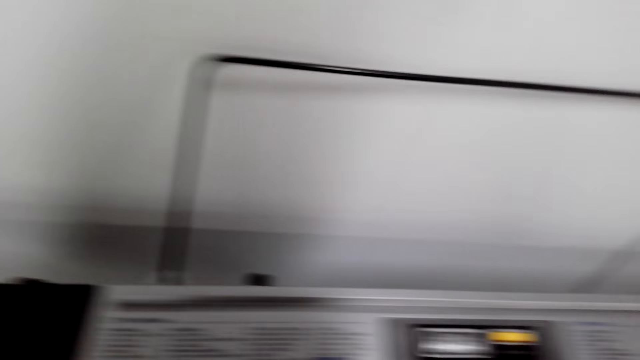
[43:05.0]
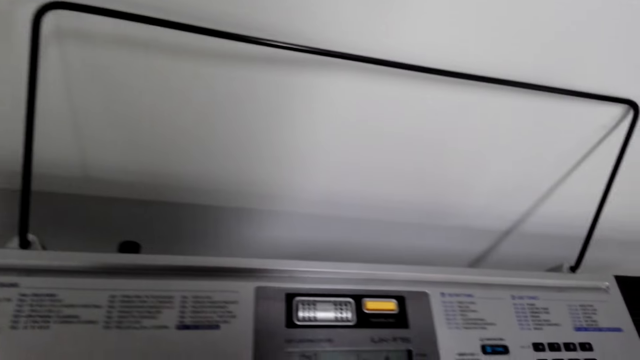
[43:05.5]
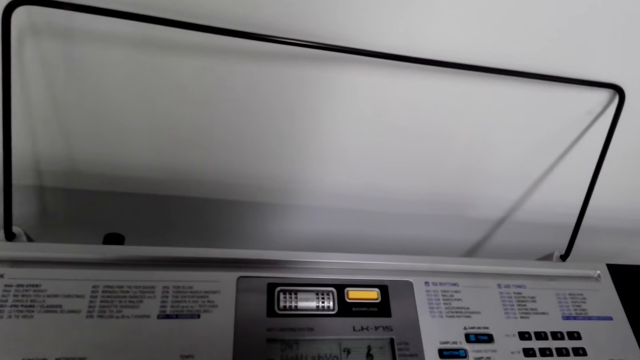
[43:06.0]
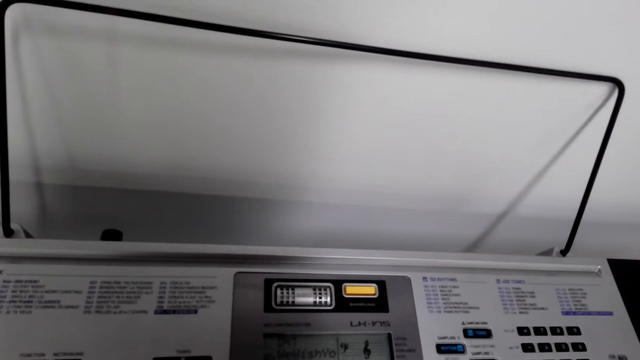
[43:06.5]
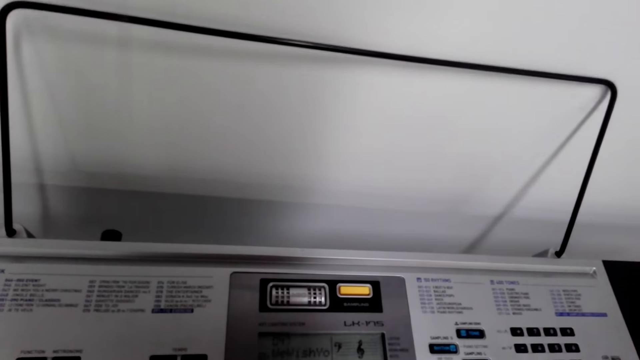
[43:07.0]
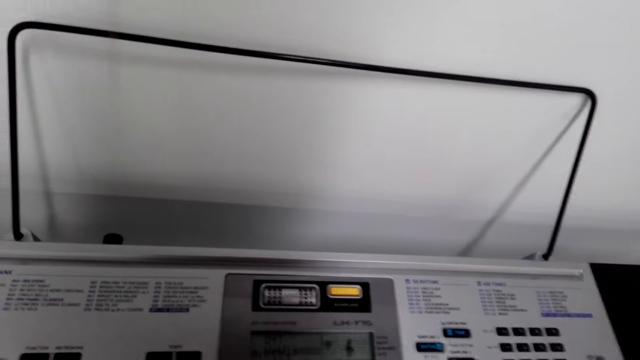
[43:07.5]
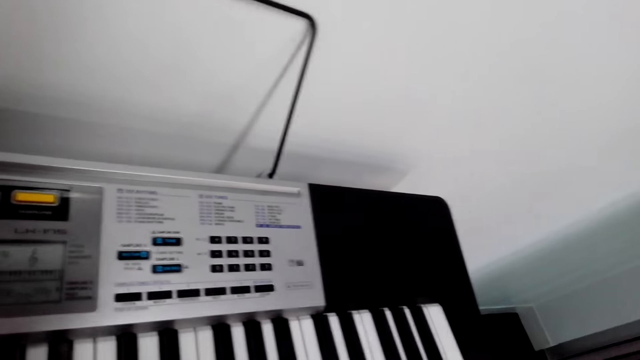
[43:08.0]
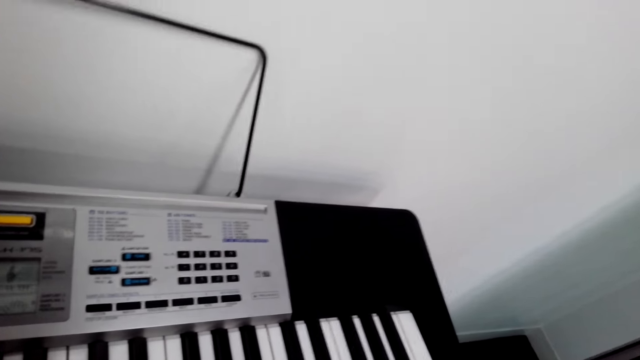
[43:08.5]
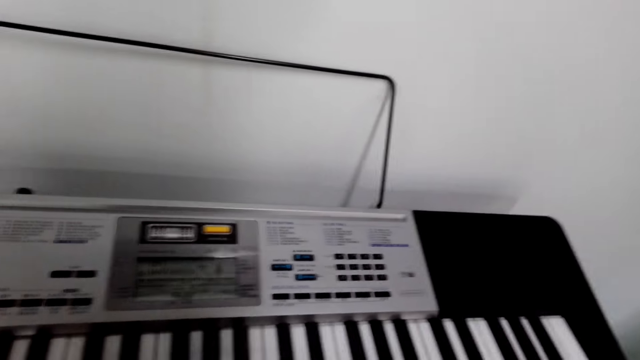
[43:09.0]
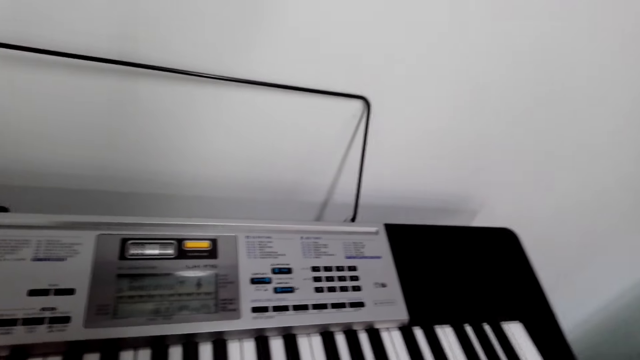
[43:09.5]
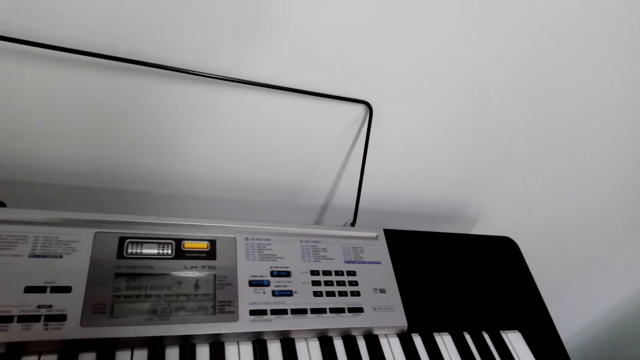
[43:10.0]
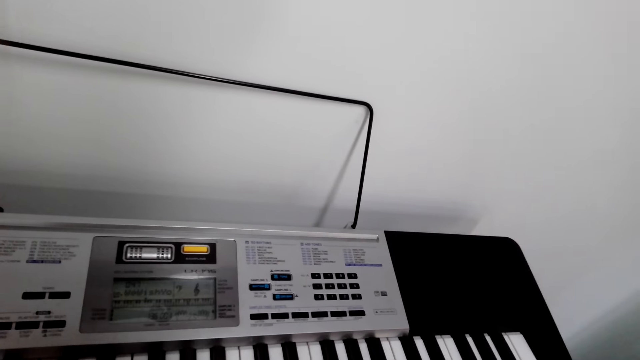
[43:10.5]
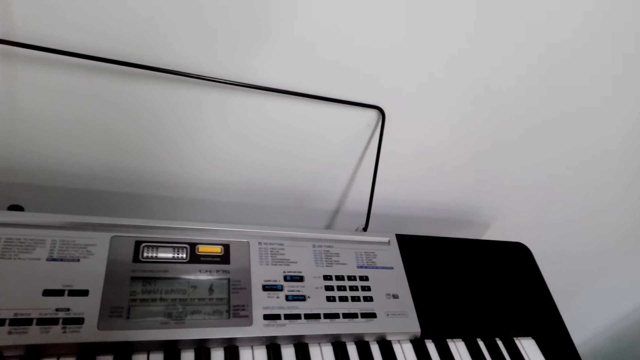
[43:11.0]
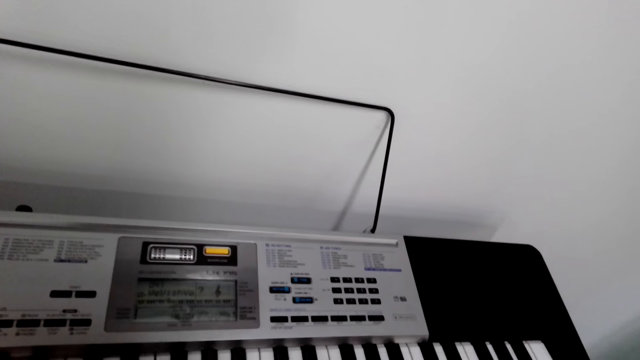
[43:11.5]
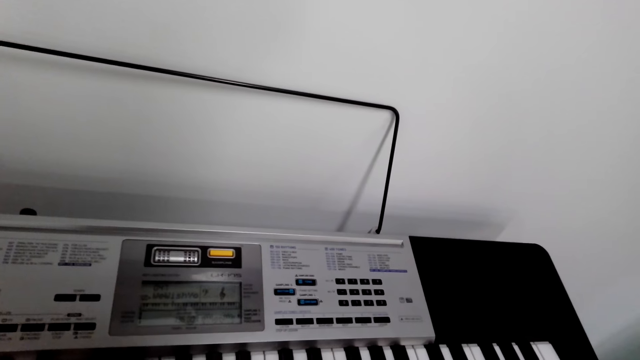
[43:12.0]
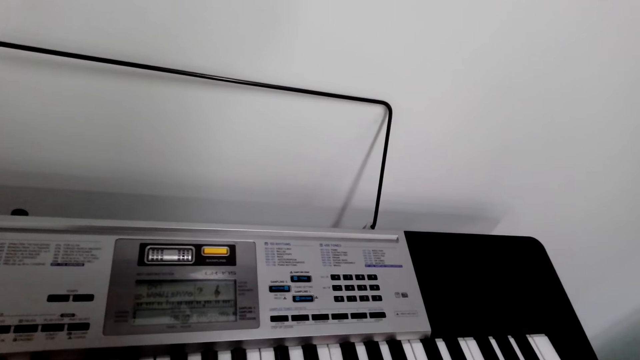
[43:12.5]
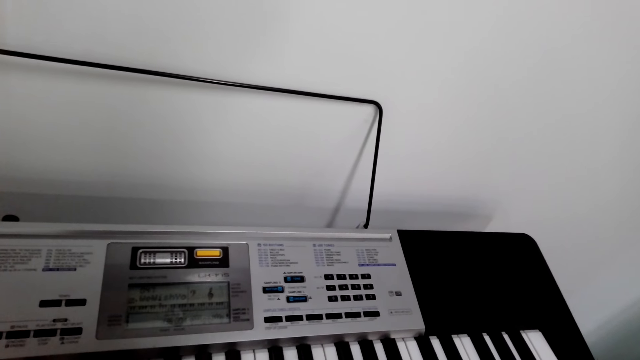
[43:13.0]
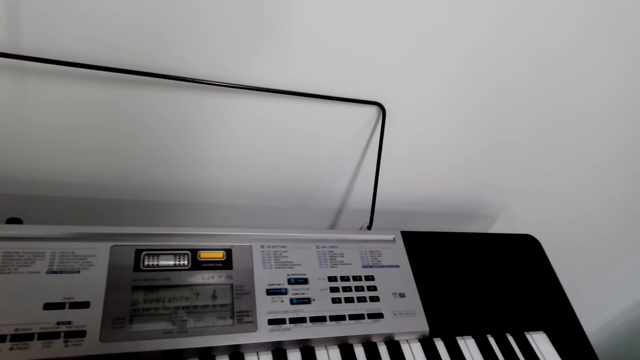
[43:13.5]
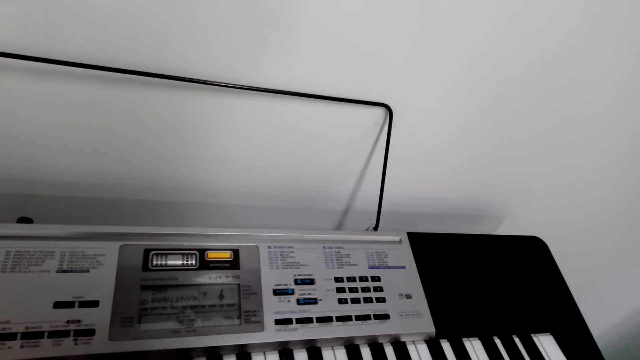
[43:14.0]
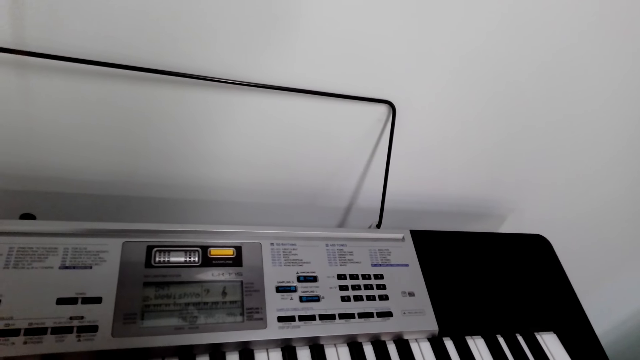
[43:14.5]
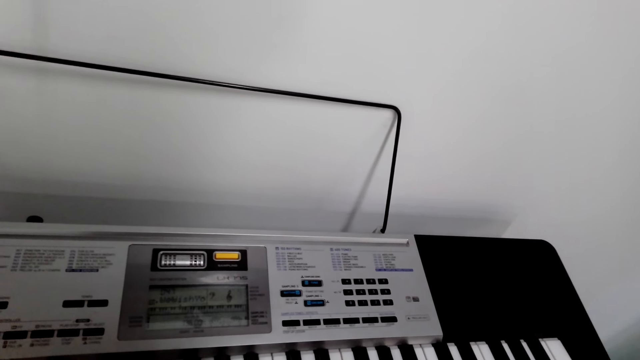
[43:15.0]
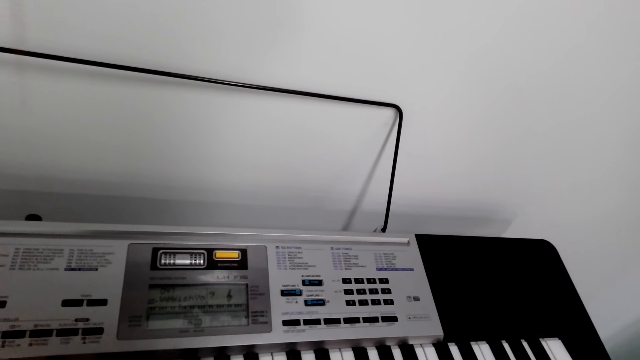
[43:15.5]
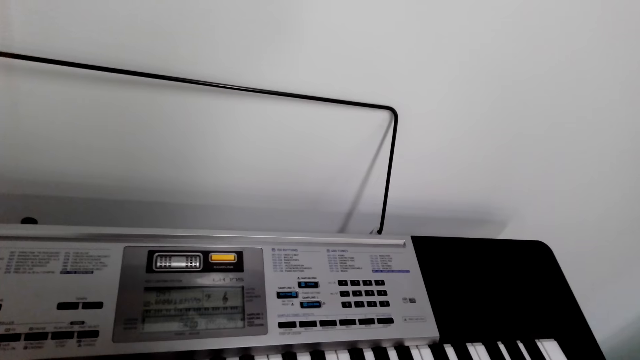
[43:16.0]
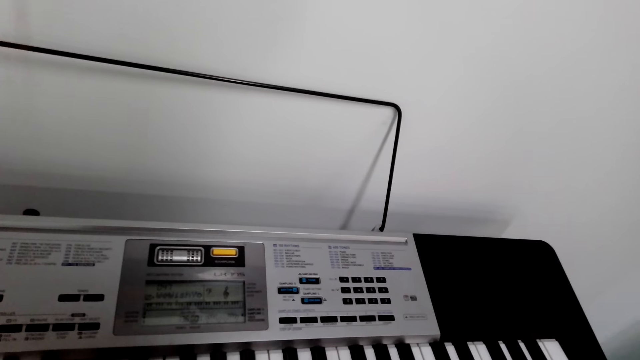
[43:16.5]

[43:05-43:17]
The camera wearer looks at the piano. They play the piano.

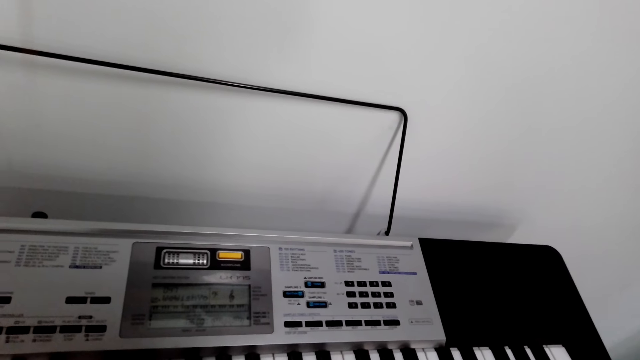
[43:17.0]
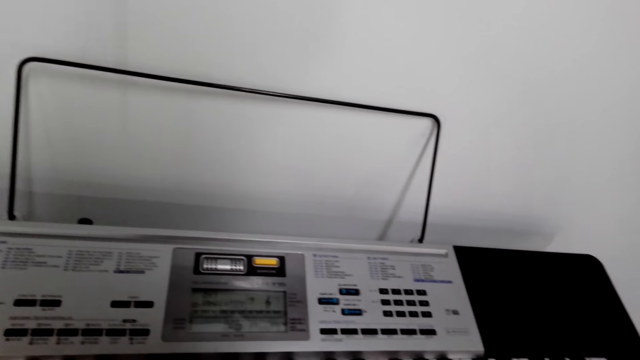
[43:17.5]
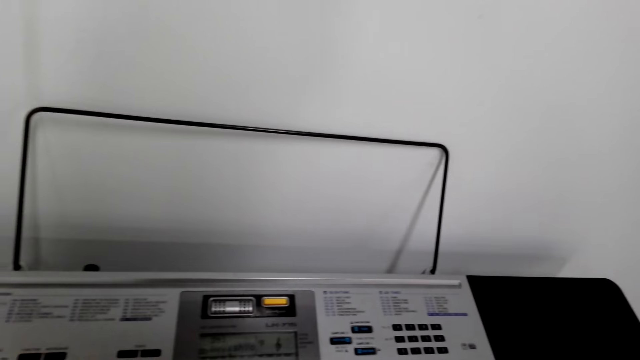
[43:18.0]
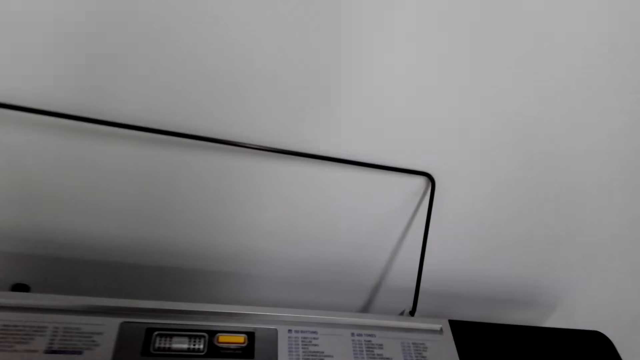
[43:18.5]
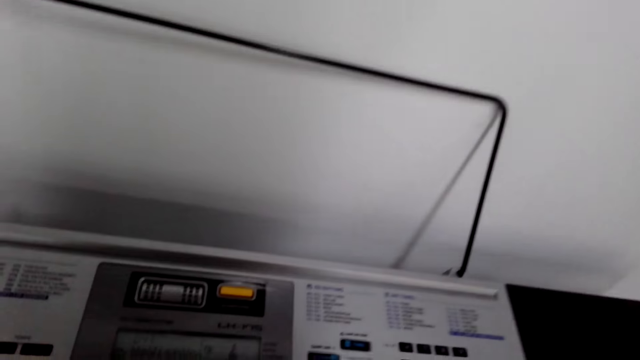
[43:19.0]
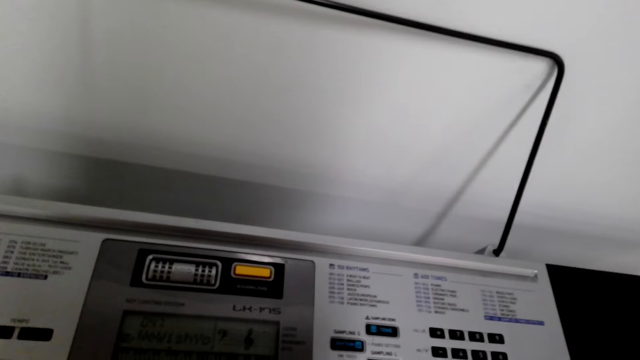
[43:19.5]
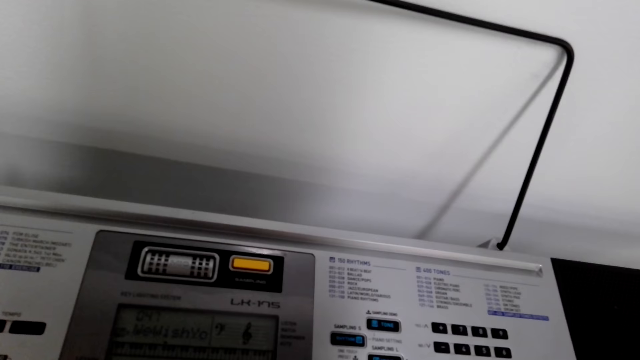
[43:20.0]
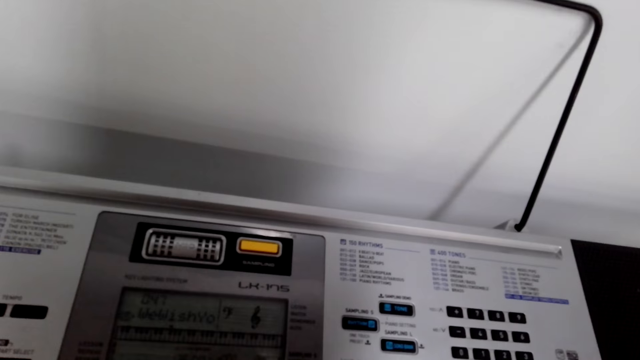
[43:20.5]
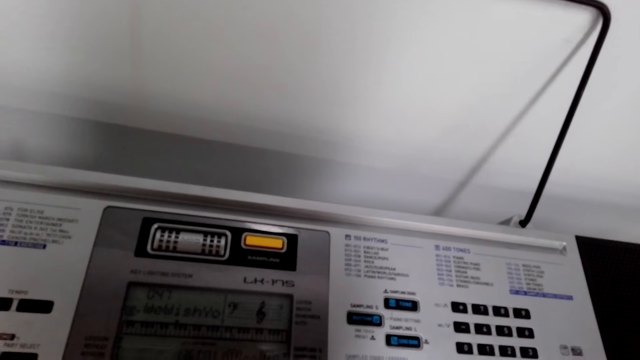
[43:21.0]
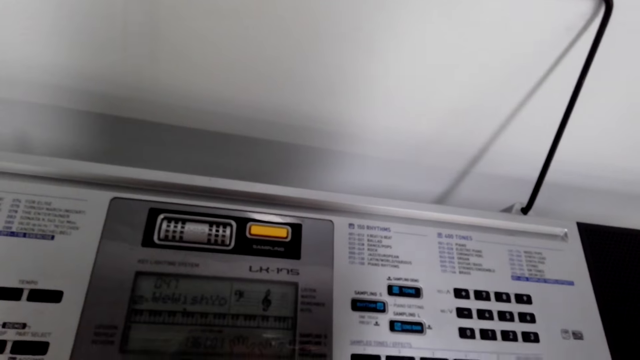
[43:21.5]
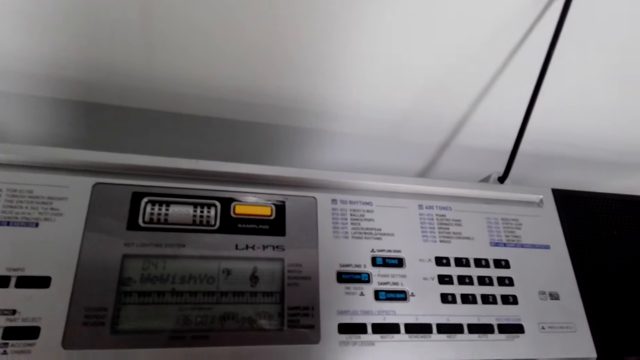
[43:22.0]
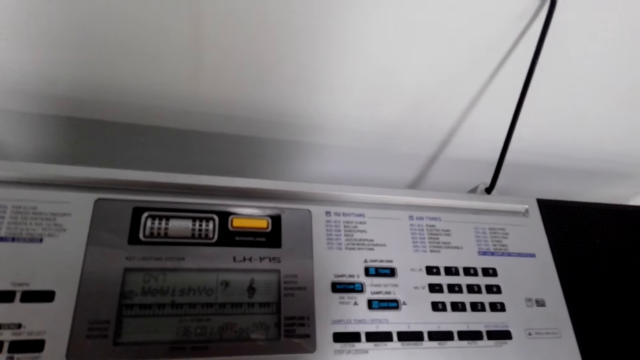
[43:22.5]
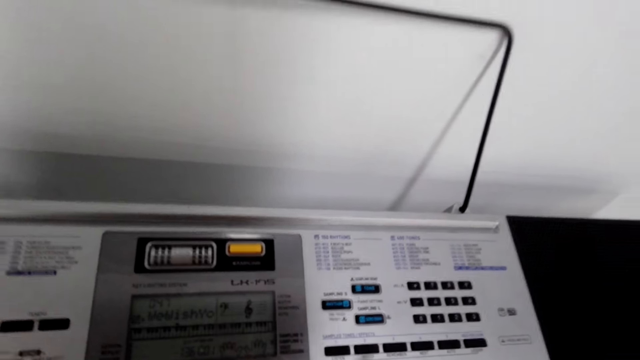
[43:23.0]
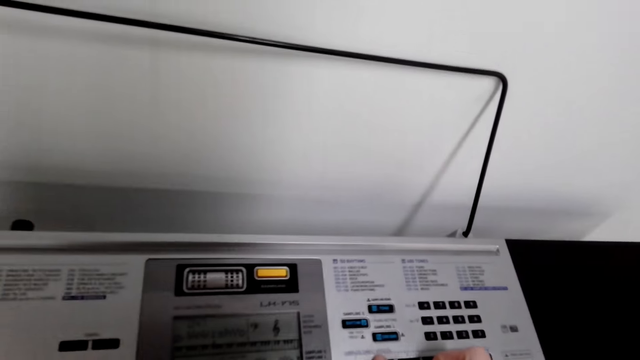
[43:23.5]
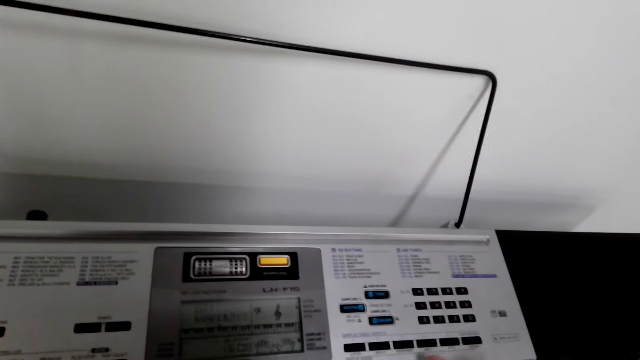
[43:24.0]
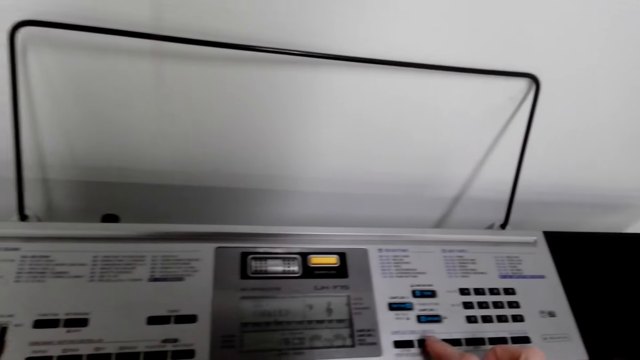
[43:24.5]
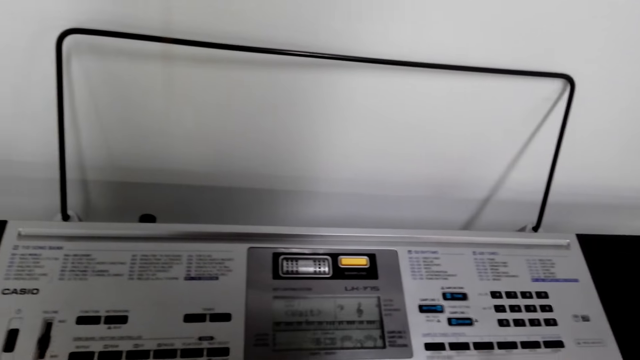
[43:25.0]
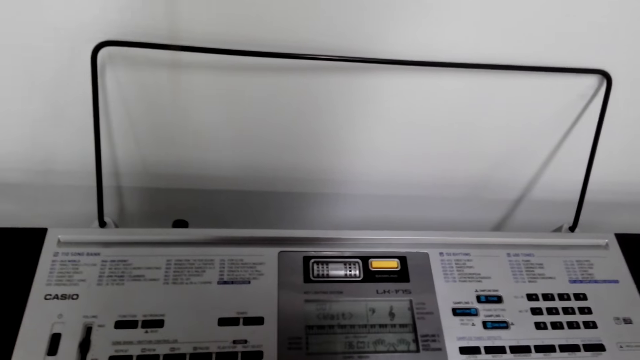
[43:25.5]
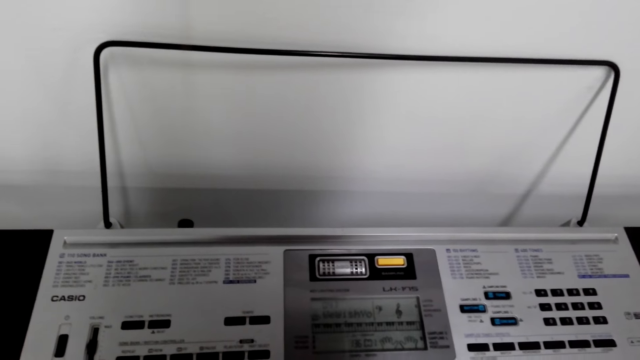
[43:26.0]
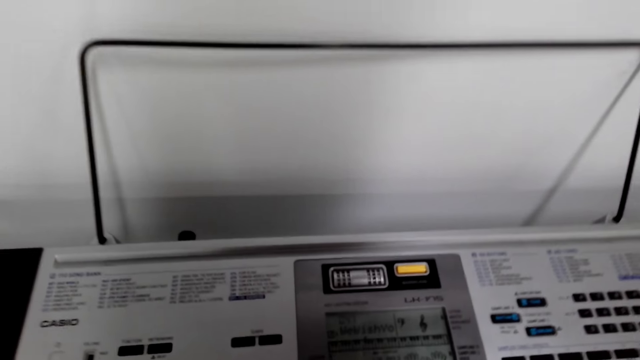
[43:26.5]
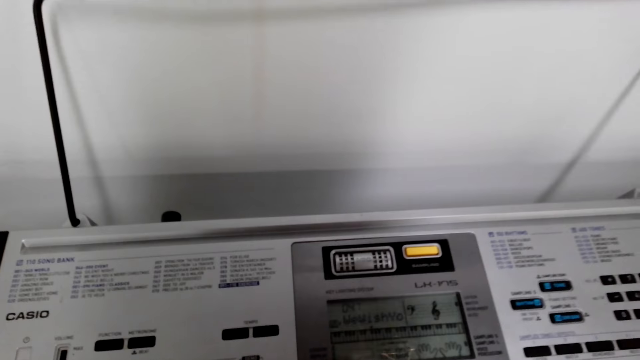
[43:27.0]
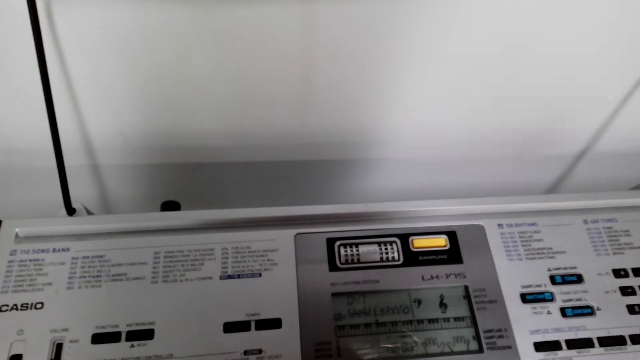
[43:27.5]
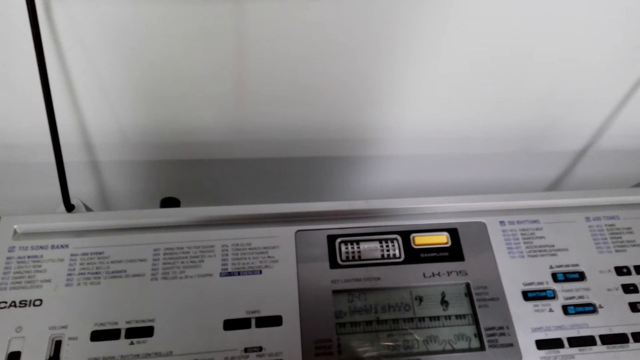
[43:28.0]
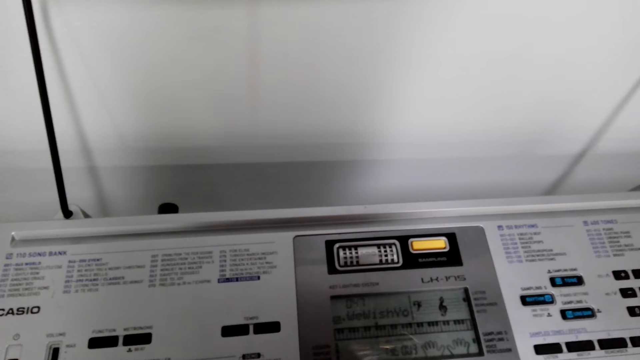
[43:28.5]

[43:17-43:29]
The camera wearer looks at the piano. They play the piano.
